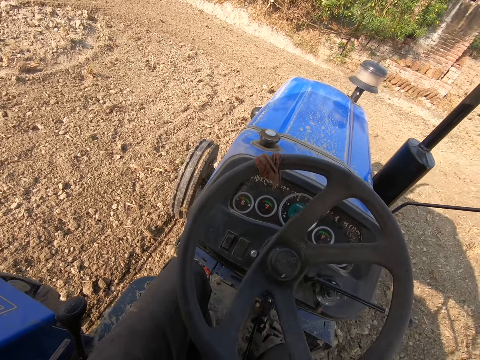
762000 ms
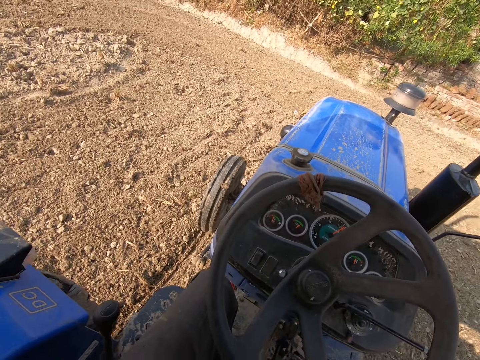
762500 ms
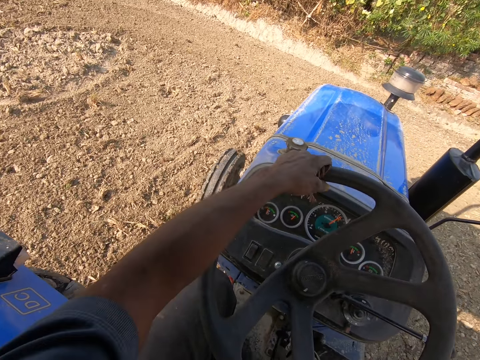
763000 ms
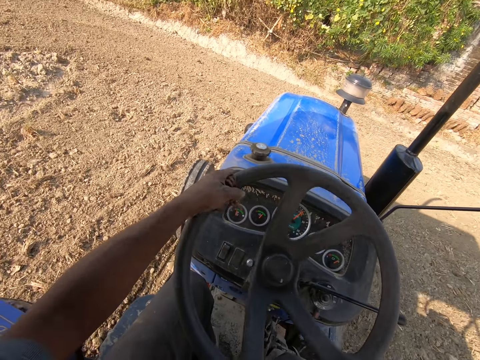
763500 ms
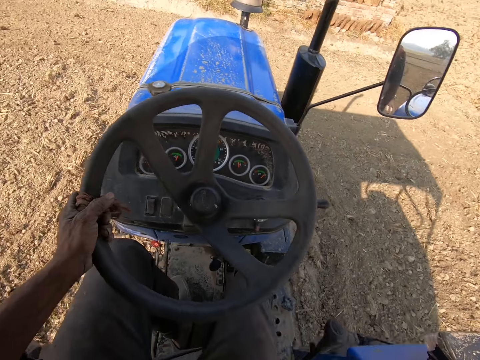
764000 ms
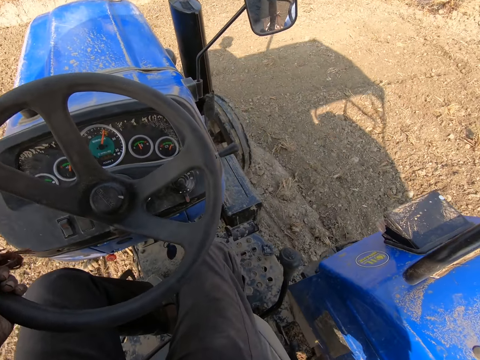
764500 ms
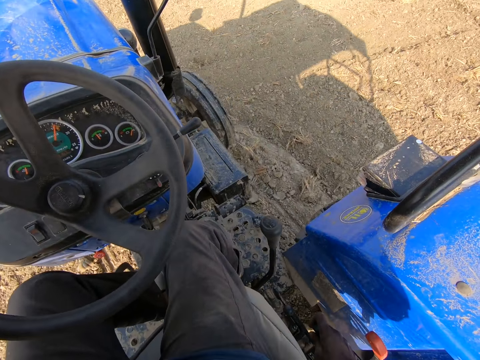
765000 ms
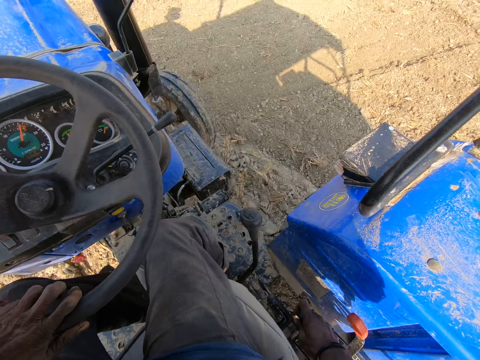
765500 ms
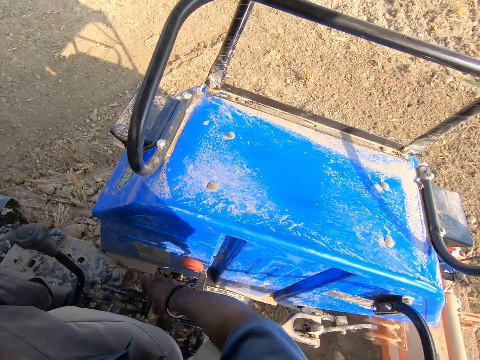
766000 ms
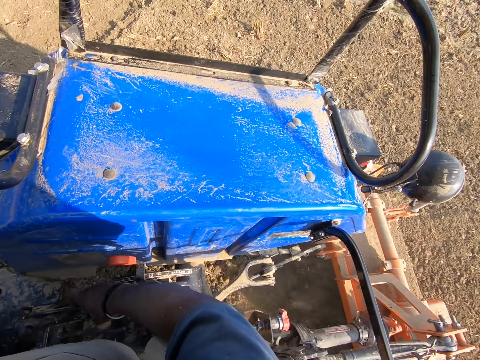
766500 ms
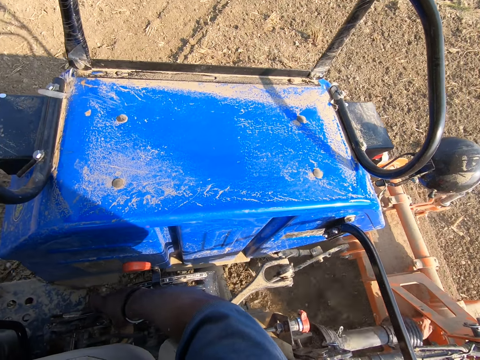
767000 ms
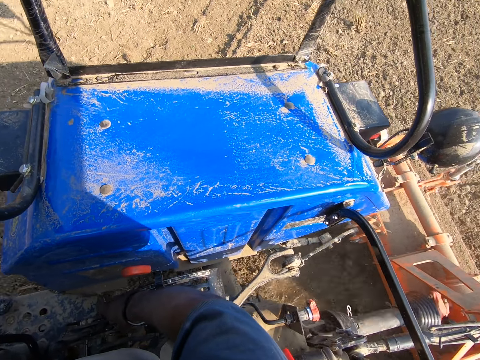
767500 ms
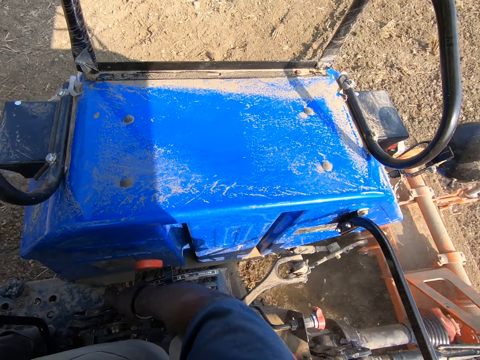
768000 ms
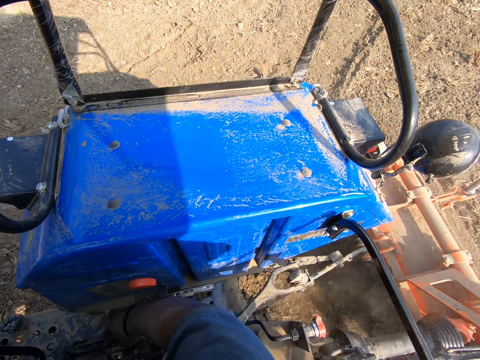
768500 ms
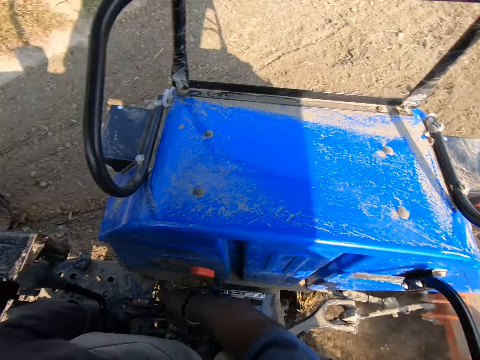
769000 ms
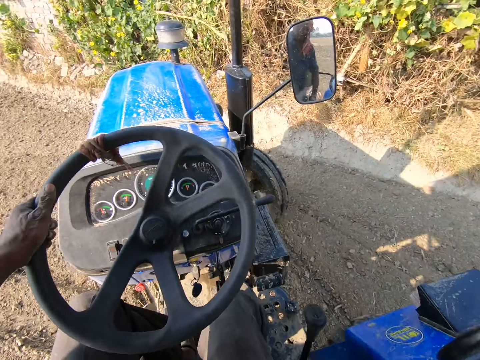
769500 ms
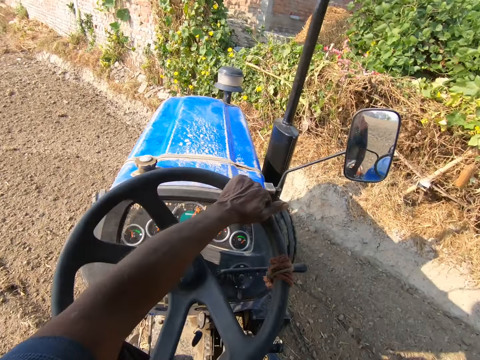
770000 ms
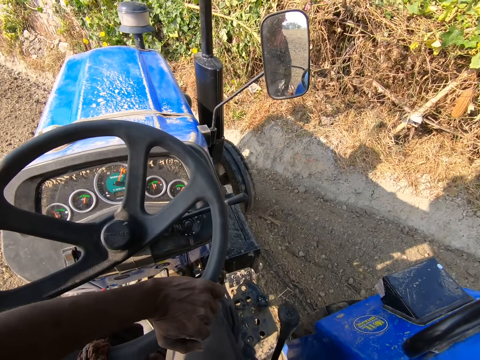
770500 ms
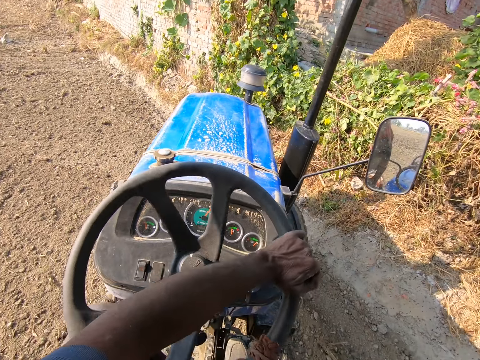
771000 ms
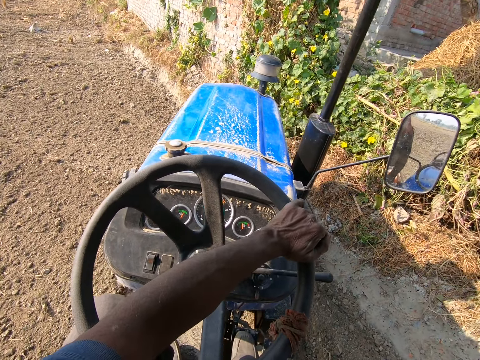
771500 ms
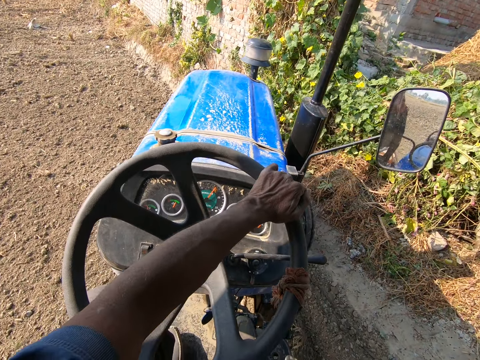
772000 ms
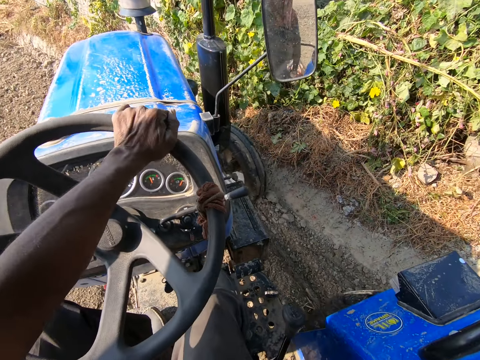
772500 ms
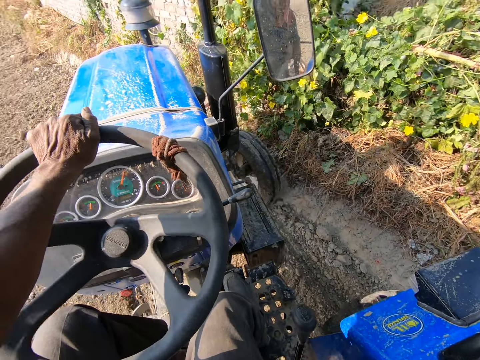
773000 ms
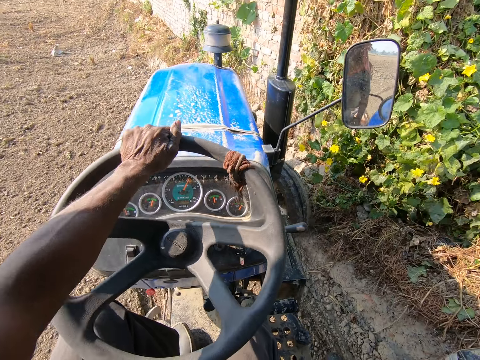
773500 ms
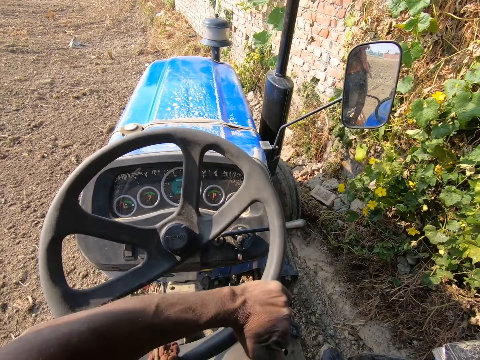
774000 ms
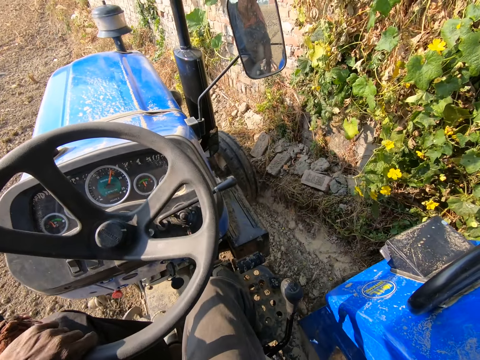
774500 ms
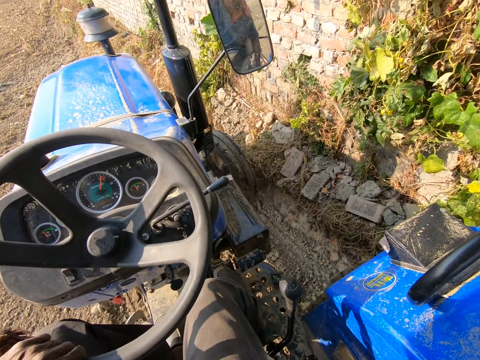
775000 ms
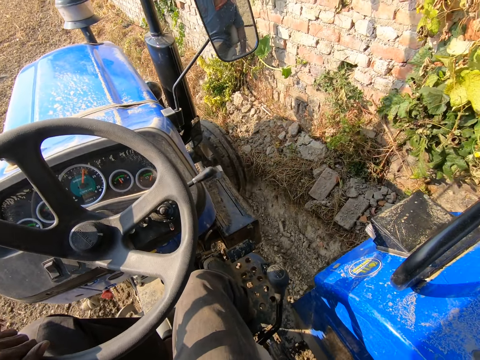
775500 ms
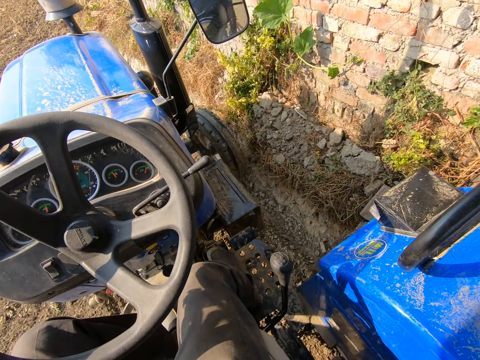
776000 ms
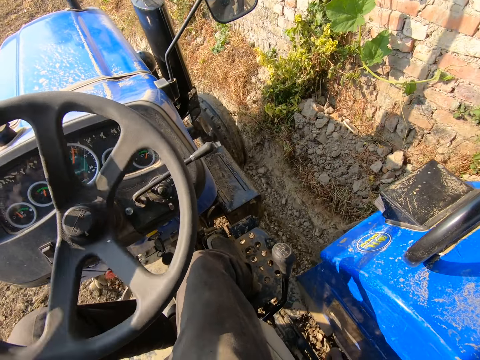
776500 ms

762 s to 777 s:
The camera wearer looks at the back of the ploughing tractor. They look at it again.

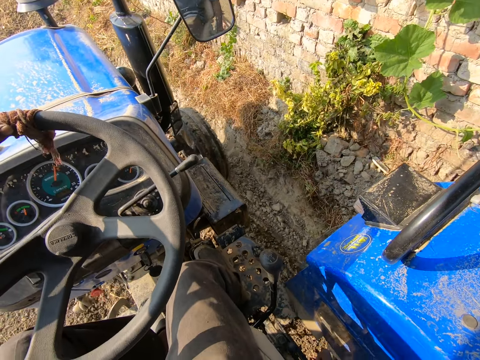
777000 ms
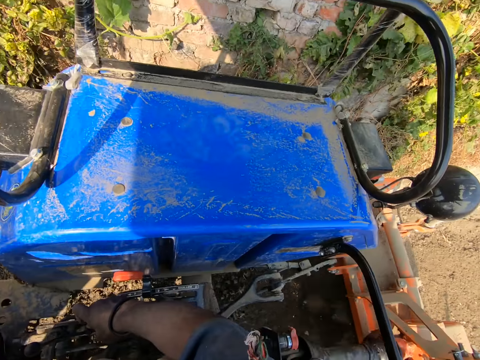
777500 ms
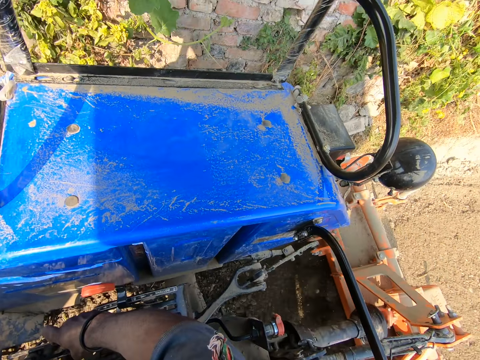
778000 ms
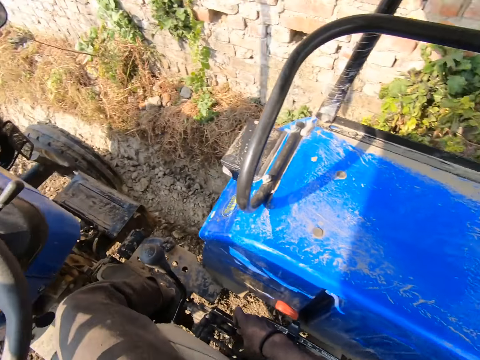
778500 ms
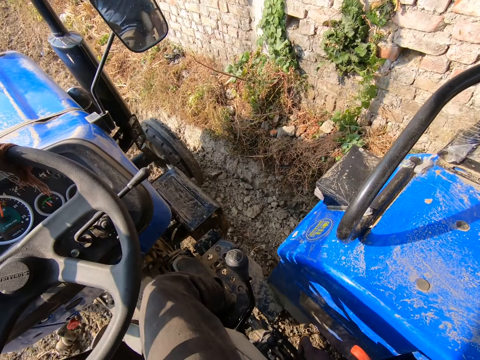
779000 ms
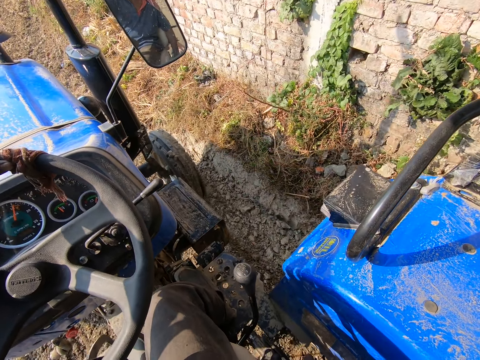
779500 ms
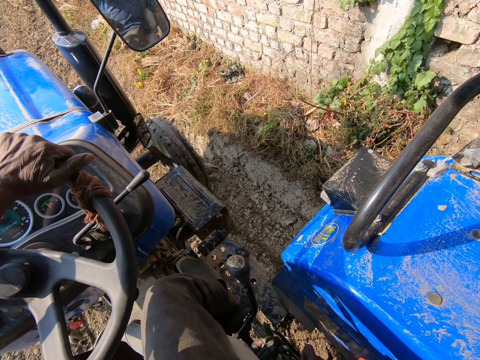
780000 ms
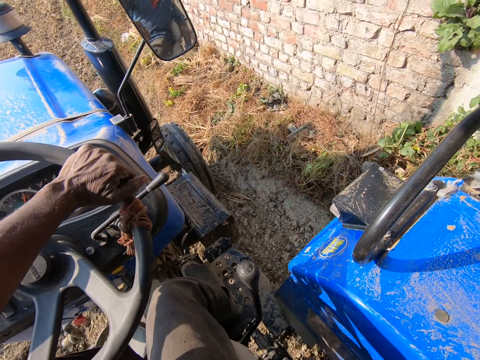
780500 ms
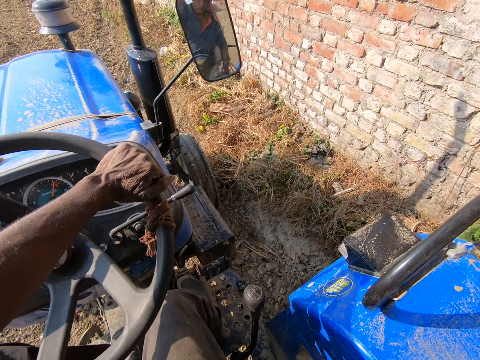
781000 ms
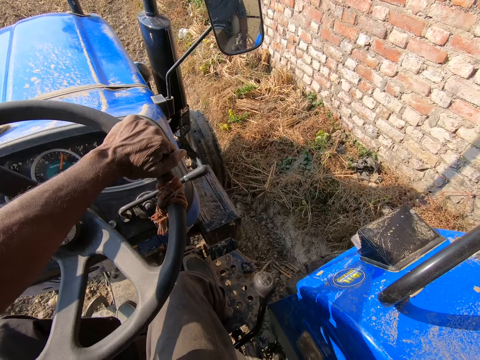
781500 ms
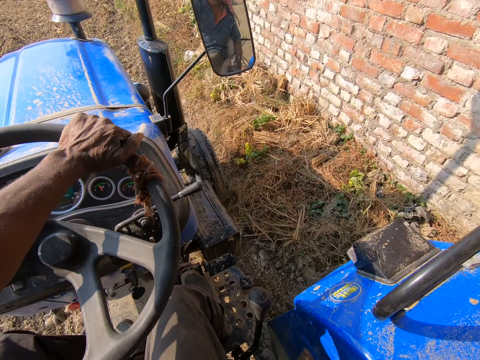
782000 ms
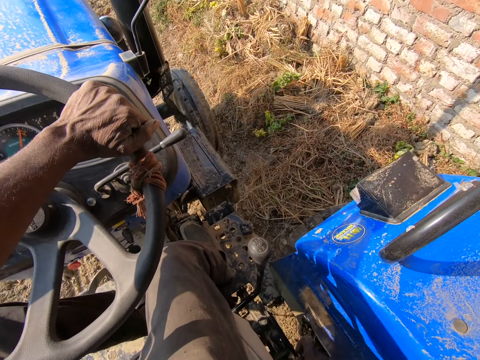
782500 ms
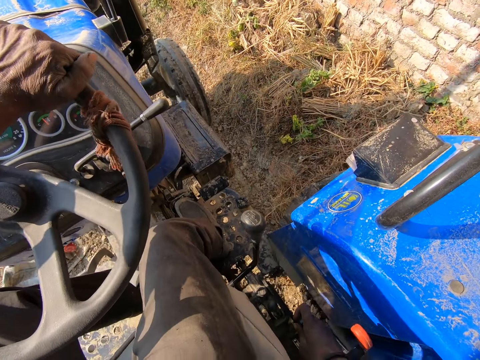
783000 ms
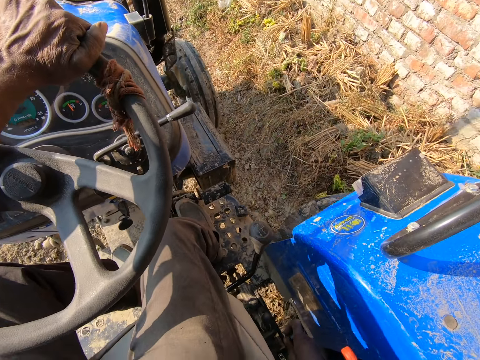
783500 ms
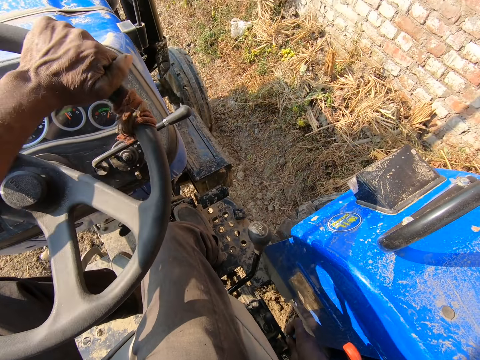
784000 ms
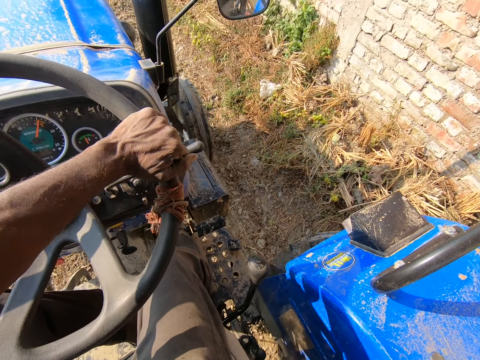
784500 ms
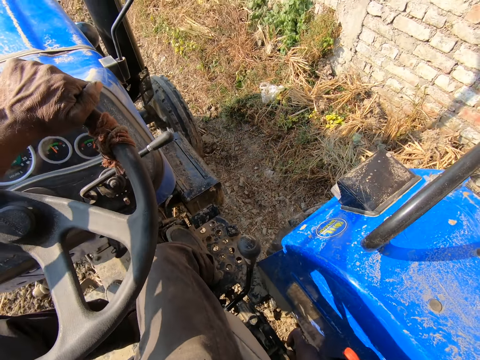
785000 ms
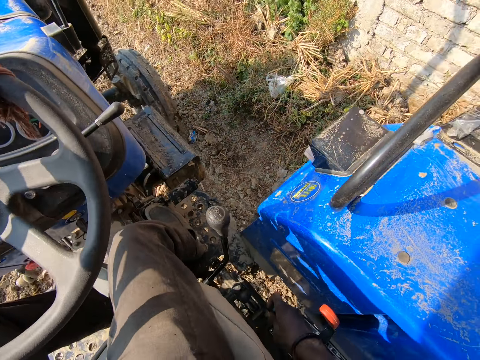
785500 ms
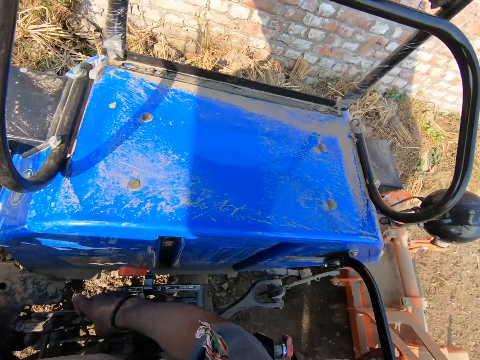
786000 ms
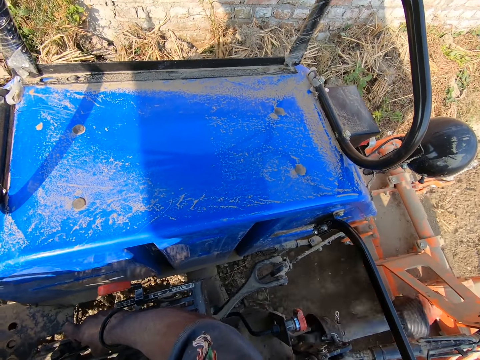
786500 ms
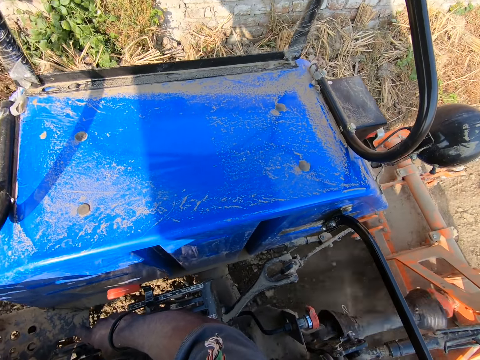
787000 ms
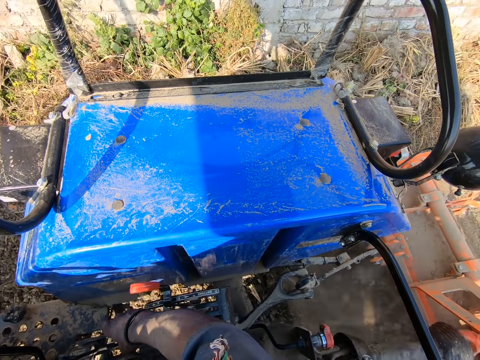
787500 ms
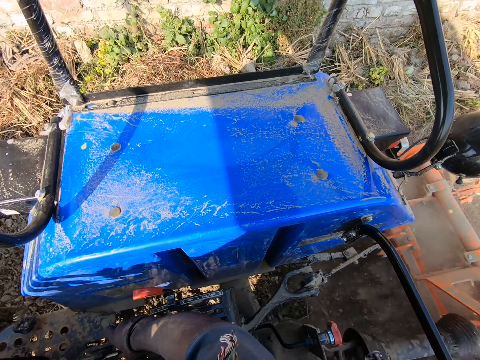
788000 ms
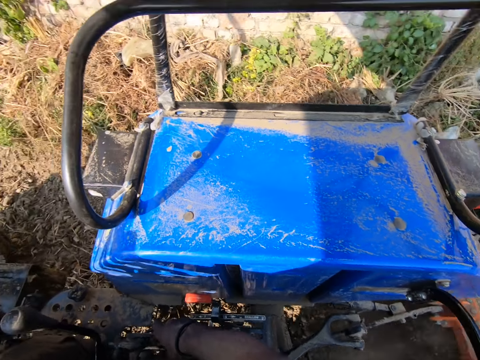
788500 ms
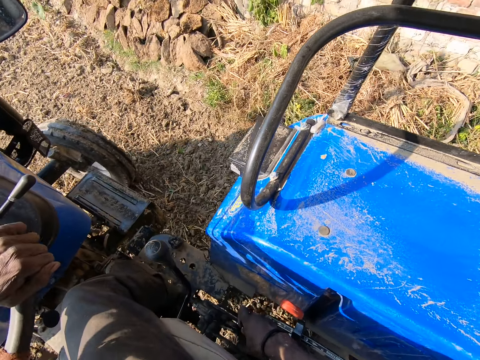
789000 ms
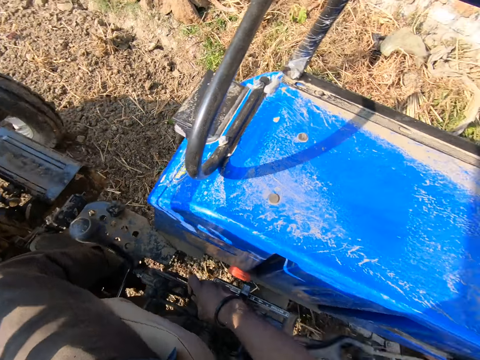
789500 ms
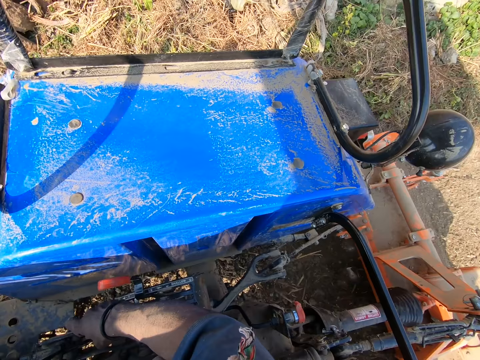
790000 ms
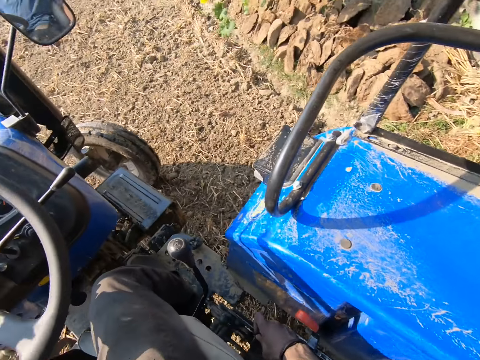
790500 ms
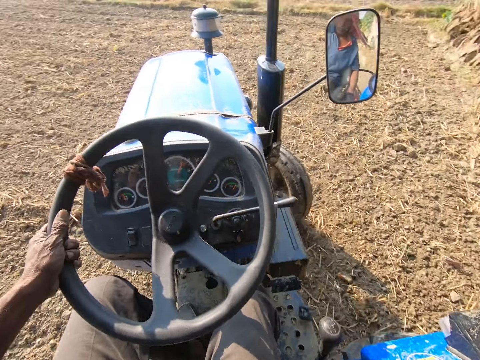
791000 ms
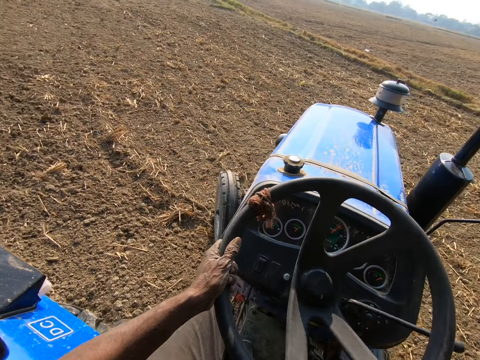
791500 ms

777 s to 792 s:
The camera wearer looks at the back of the ploughing tractor.
